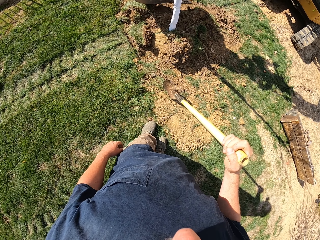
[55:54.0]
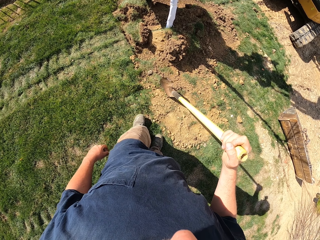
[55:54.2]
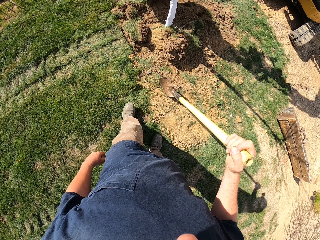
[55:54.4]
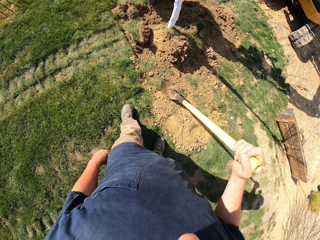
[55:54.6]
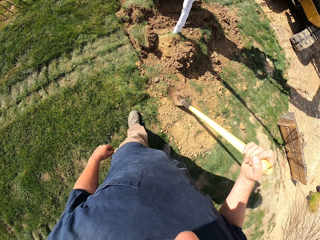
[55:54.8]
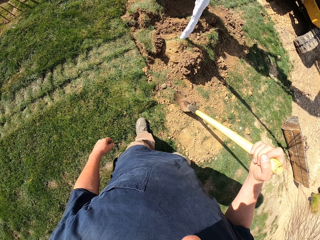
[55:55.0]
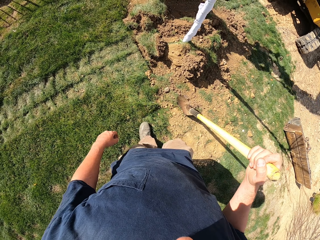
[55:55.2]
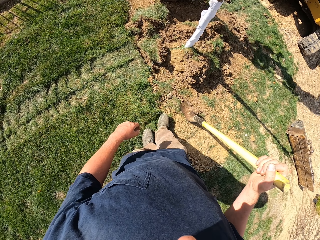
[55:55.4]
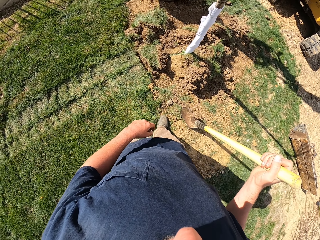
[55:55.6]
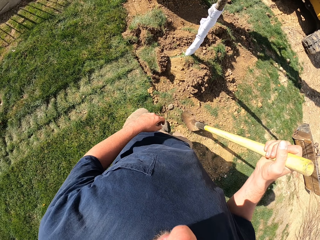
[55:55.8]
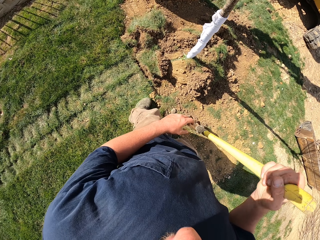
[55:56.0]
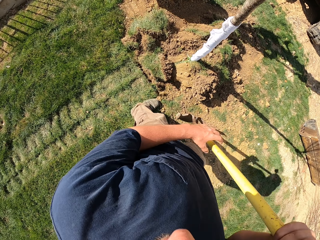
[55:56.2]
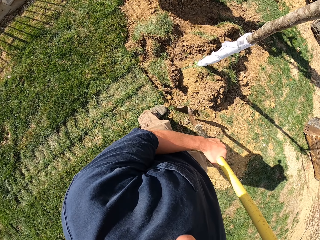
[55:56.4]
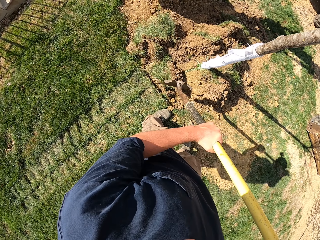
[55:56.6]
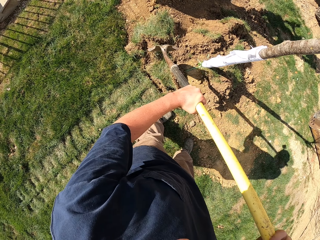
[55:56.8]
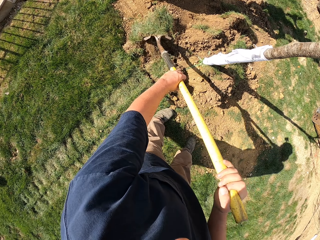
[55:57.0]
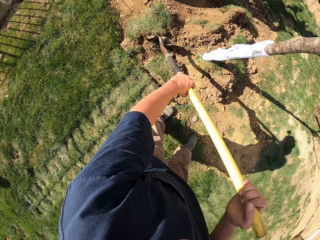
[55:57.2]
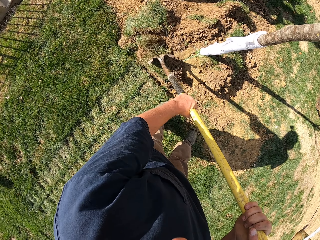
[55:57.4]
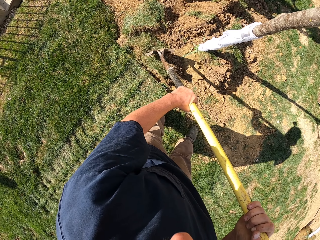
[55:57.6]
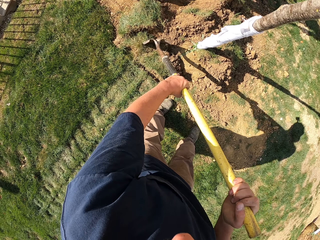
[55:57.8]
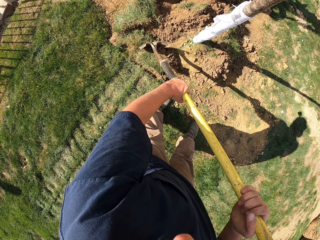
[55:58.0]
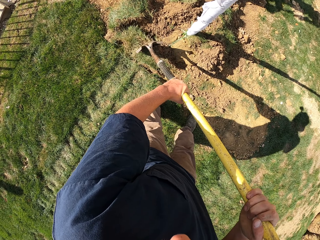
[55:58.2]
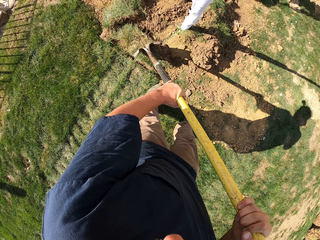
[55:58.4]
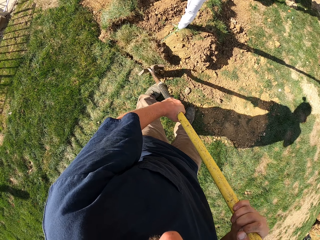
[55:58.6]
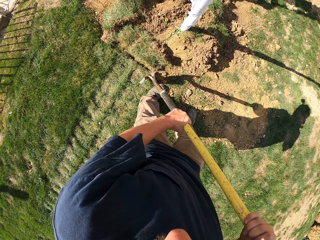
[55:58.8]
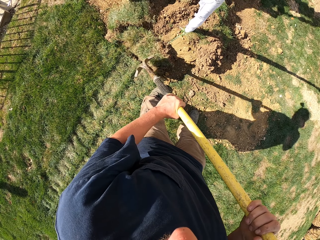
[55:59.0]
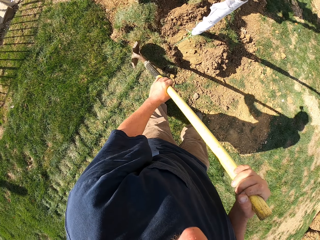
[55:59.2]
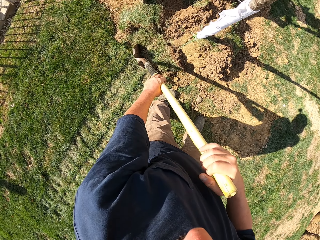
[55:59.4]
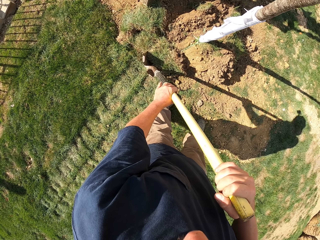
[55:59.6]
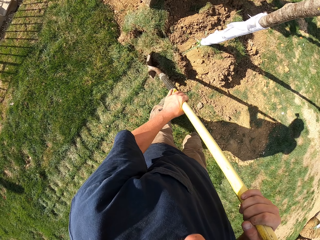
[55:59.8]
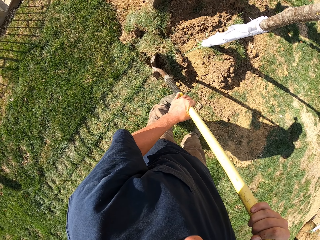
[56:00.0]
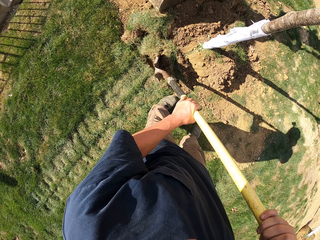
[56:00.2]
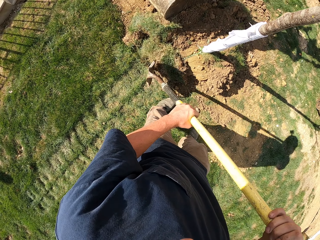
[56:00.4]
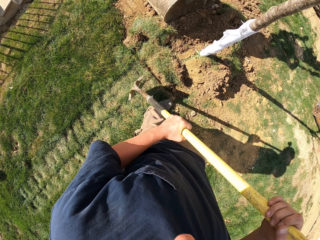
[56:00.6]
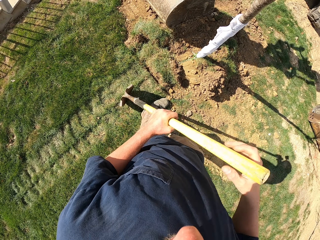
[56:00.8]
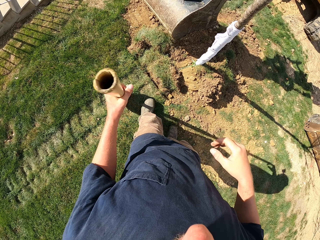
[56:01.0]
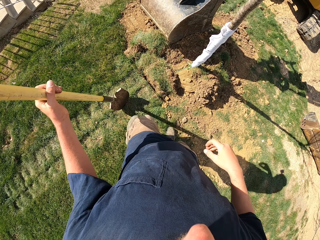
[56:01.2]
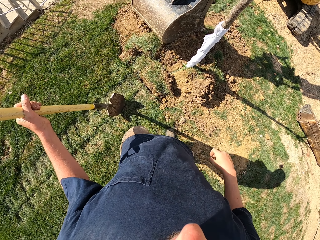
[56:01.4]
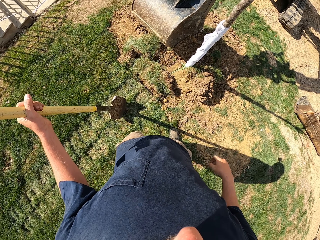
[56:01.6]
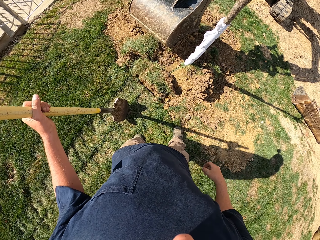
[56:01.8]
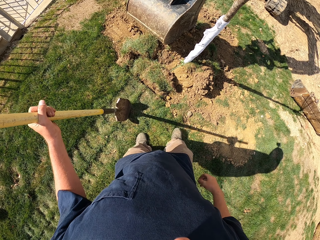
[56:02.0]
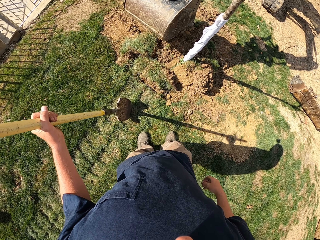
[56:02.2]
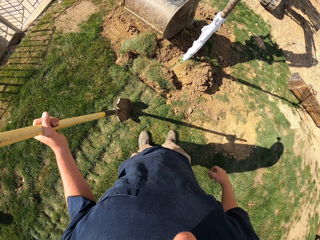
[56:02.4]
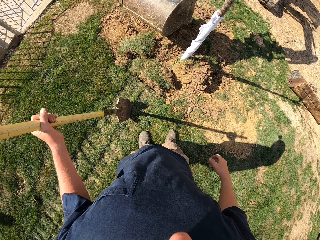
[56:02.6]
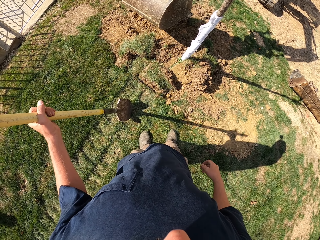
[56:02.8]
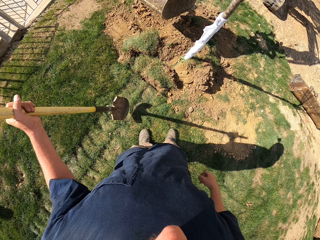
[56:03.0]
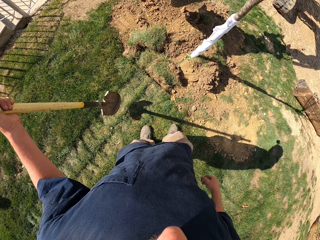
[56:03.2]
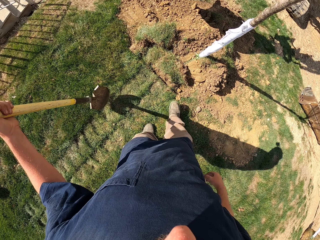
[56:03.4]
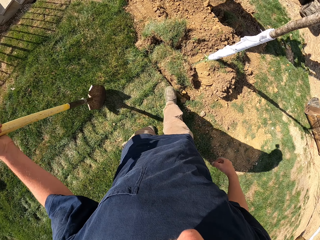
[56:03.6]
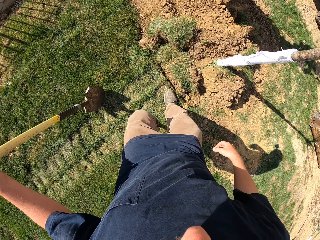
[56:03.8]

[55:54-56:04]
The camera wearer walks towards the pole. They move the soil with a spade. They dig grass with the spade. They stare at the excavator.

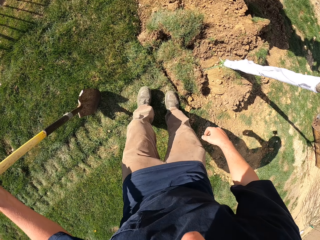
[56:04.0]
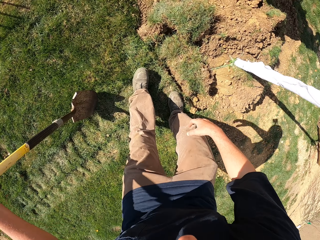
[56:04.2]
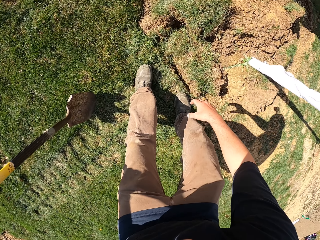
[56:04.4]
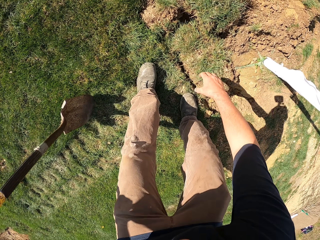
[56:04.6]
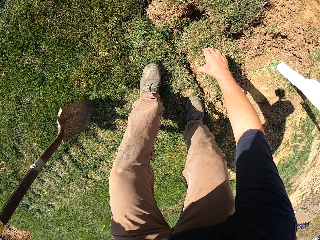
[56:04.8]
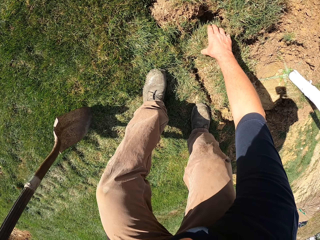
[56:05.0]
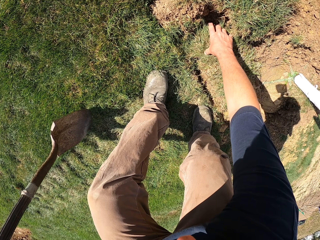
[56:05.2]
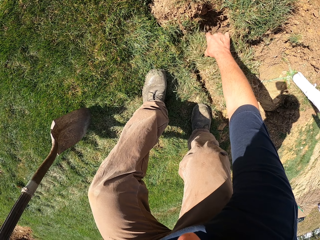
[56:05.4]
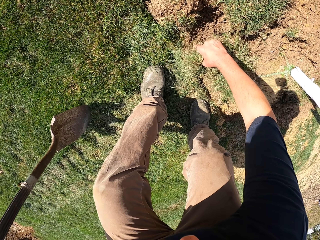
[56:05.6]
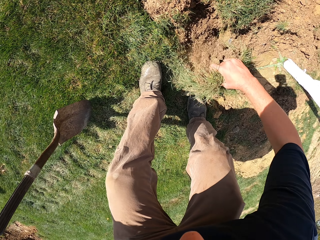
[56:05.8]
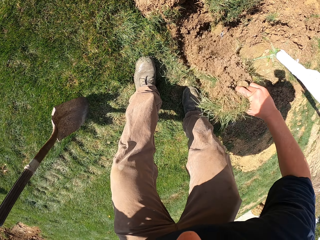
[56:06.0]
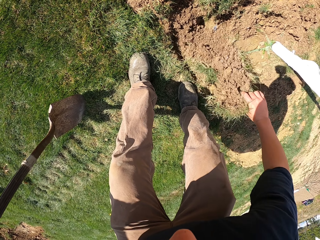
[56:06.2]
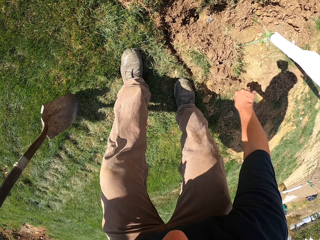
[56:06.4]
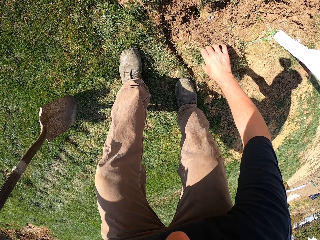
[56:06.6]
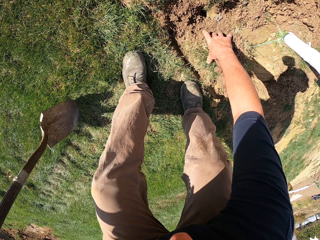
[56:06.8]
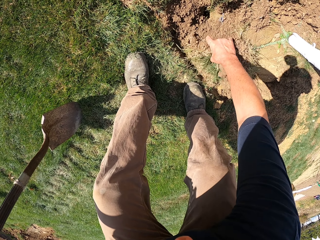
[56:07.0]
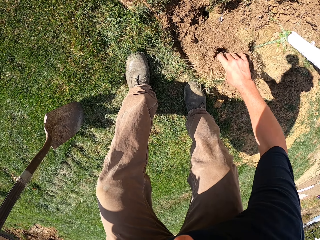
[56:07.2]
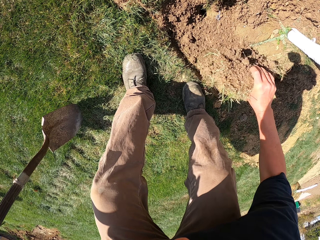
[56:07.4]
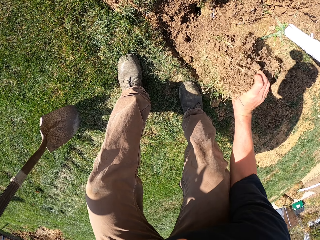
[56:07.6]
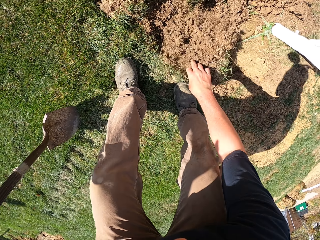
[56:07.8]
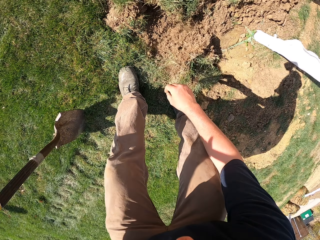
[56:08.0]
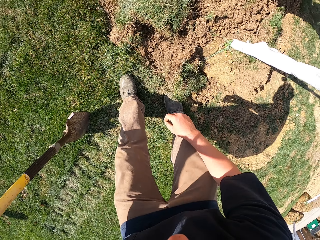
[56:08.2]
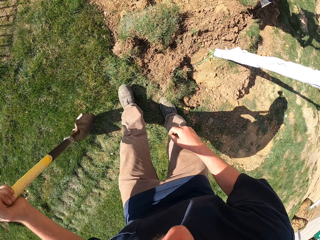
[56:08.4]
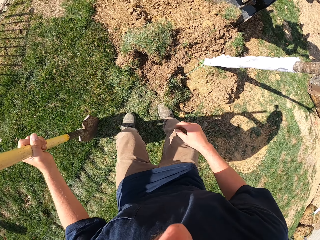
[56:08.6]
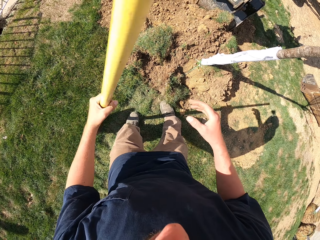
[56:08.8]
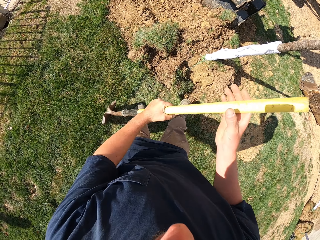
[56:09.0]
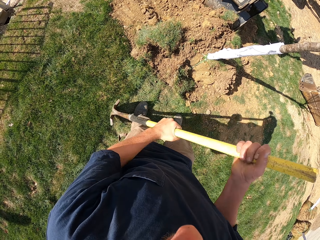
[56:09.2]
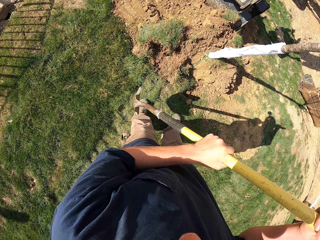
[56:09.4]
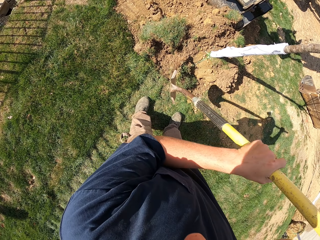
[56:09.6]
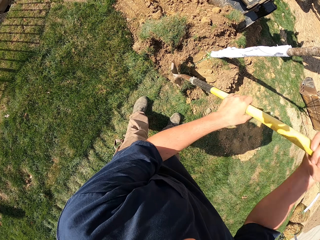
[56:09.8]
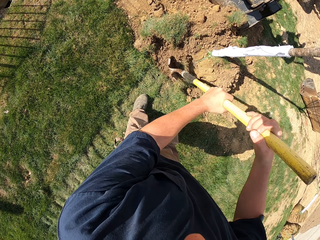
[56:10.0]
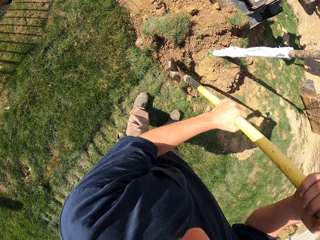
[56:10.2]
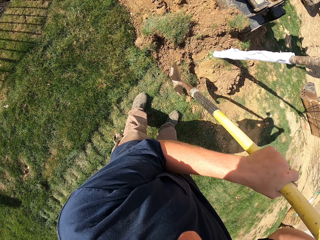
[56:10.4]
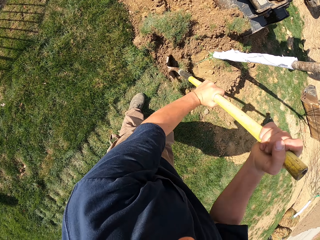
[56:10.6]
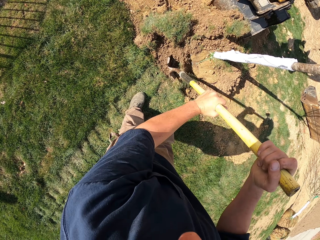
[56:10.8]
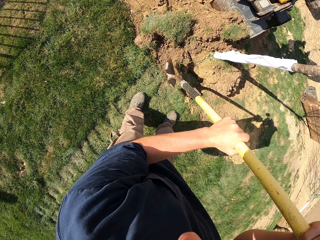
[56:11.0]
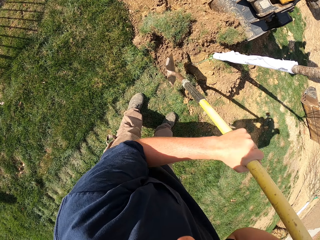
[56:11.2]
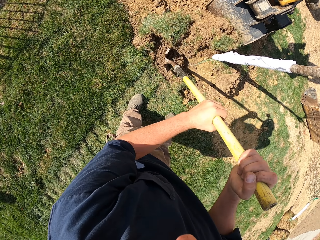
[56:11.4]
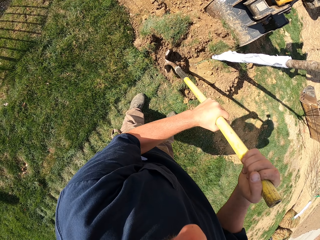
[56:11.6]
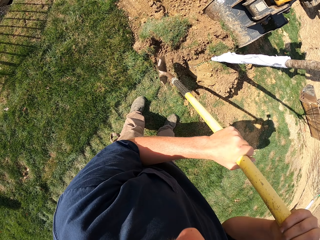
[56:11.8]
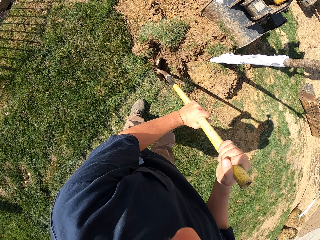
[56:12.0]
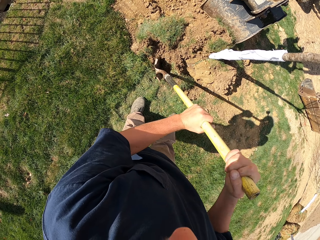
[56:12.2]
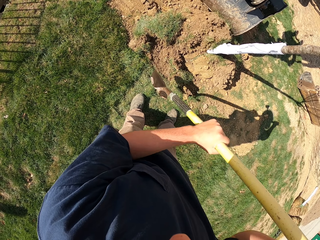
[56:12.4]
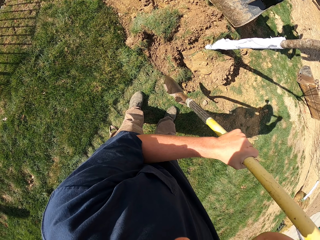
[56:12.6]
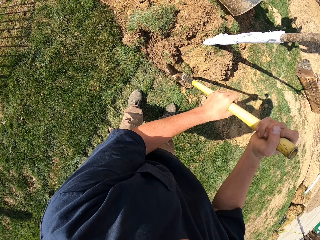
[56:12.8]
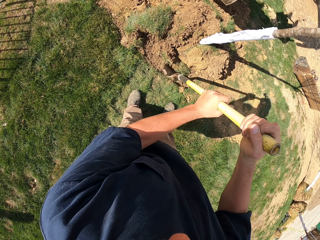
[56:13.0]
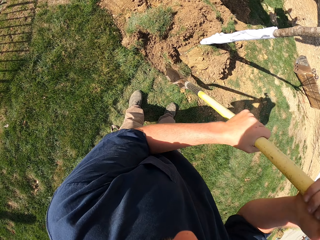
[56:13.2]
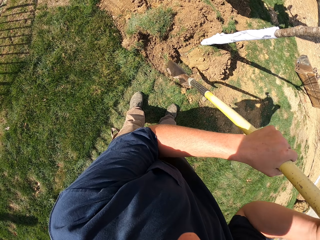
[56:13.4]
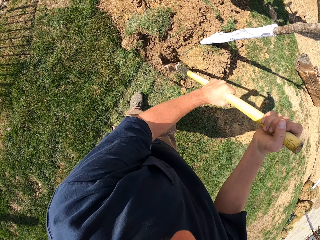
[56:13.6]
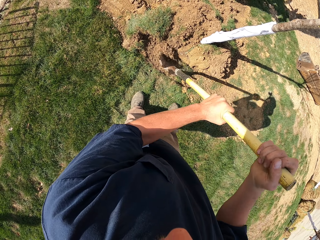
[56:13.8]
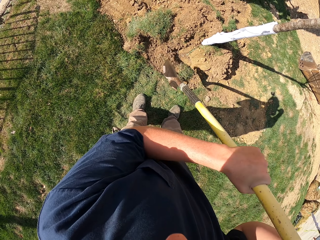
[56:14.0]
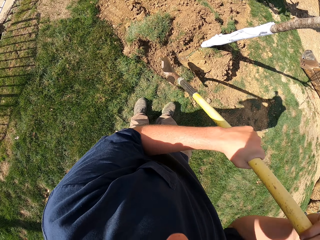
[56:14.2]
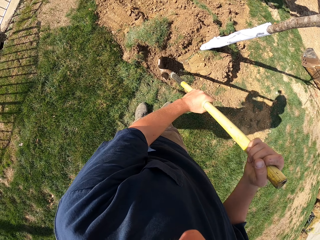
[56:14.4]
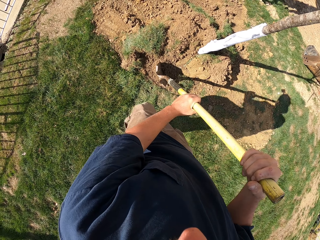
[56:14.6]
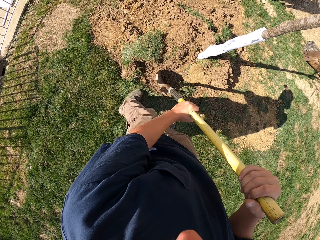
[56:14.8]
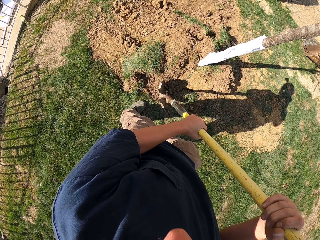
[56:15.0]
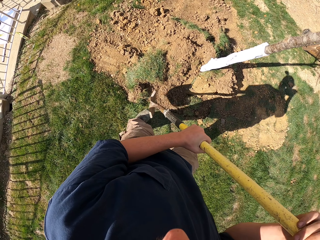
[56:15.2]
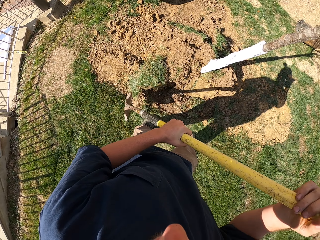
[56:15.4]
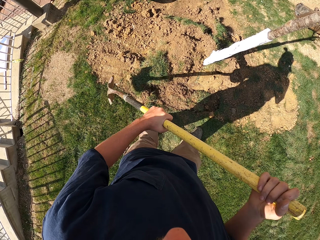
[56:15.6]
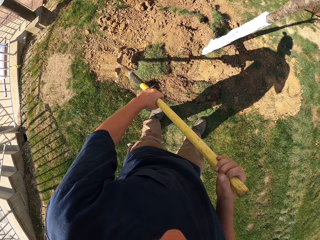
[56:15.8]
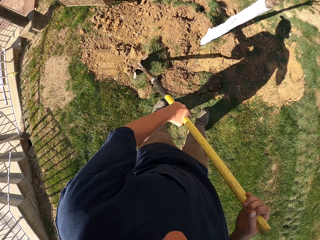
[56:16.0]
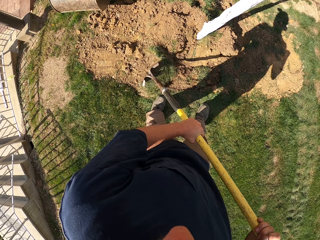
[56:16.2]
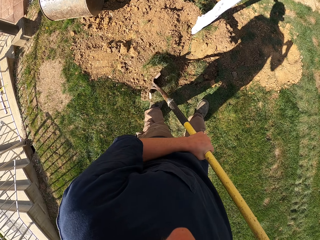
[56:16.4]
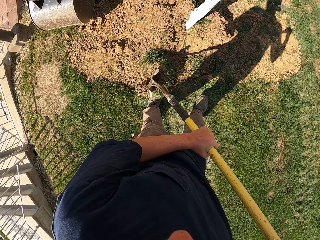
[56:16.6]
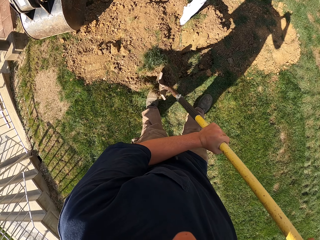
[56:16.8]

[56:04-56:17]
The camera wearer walks towards the pole. They bend down, pick the grass by hand, and place the grass on the ground. They remove the soil from the grass. They drop the grass on the ground. They hold the spade with both hands. They press the soil with the spade.
